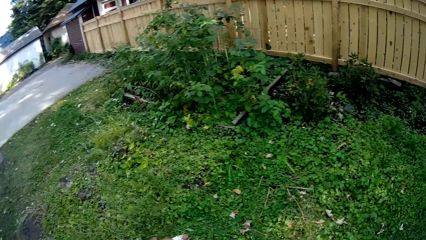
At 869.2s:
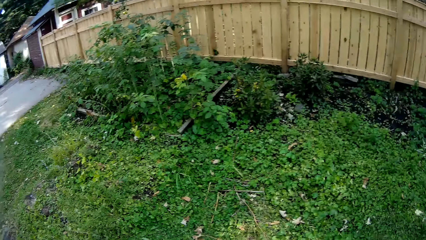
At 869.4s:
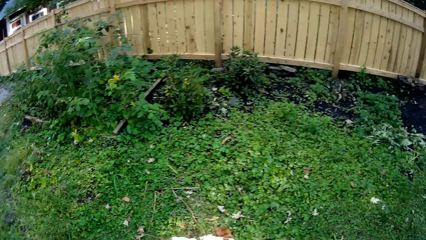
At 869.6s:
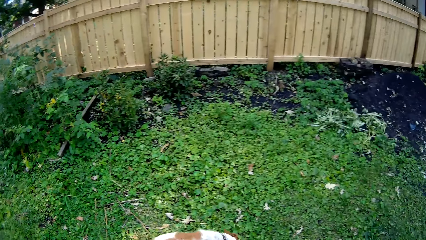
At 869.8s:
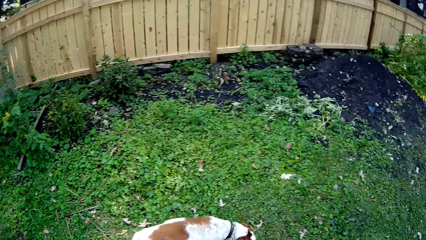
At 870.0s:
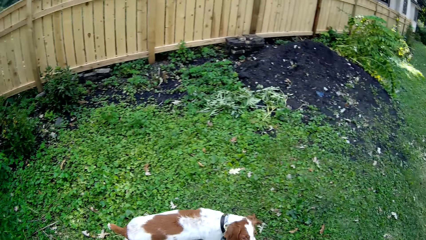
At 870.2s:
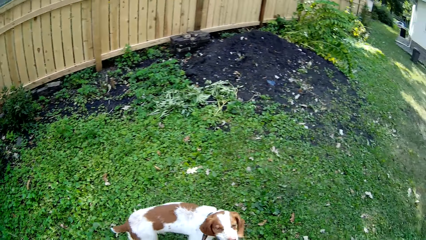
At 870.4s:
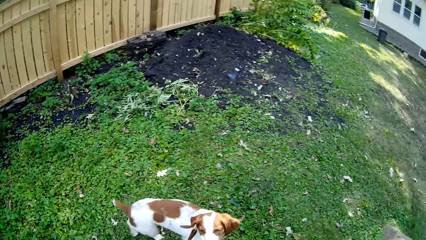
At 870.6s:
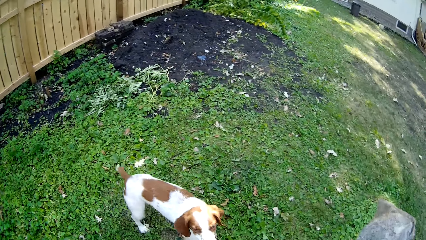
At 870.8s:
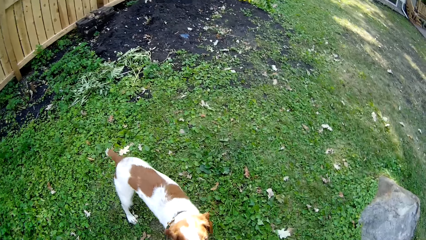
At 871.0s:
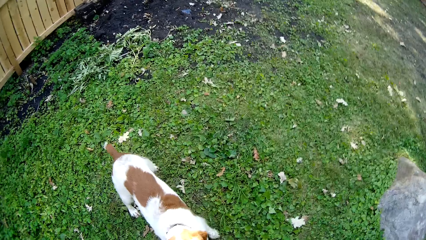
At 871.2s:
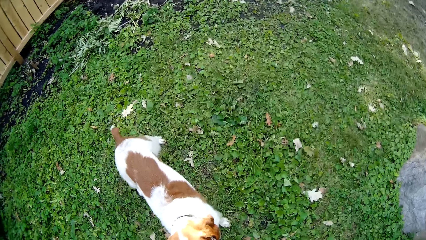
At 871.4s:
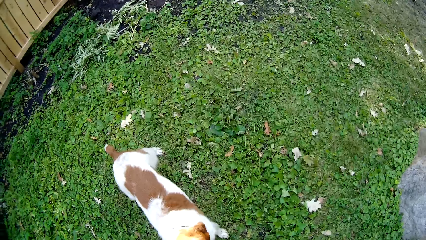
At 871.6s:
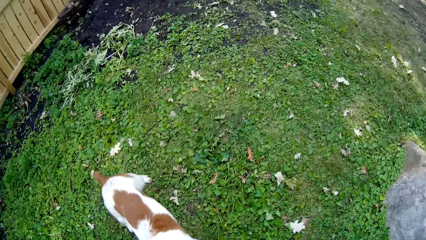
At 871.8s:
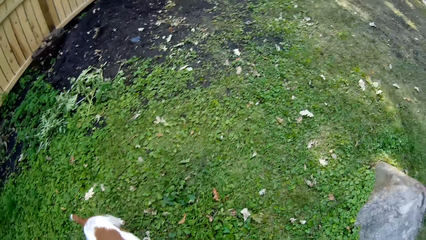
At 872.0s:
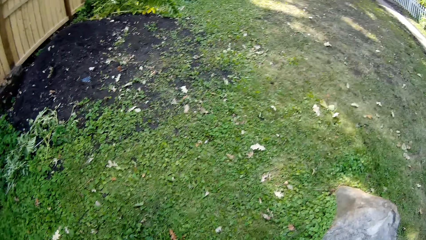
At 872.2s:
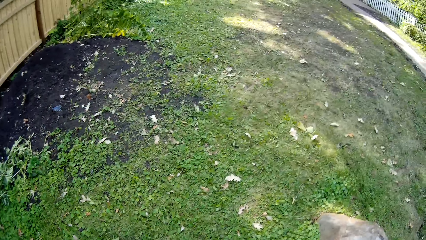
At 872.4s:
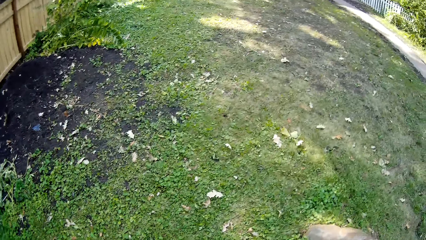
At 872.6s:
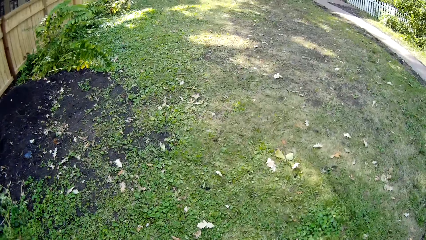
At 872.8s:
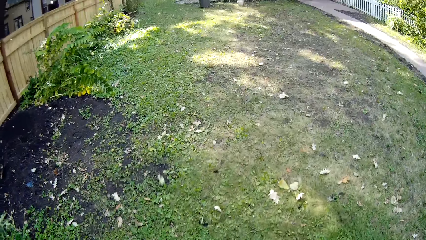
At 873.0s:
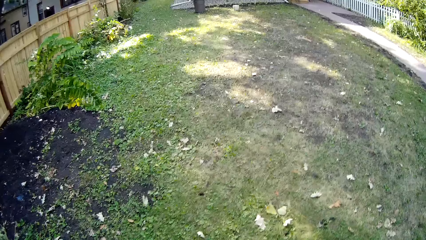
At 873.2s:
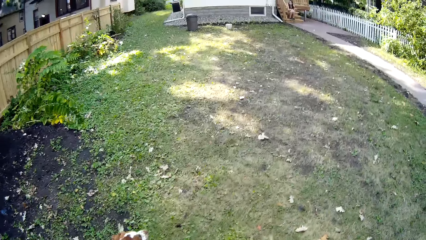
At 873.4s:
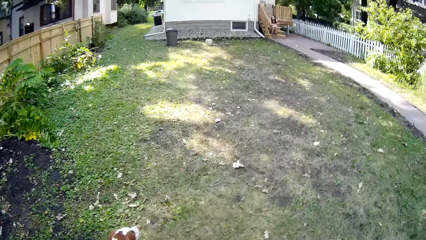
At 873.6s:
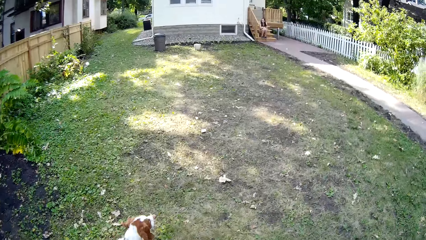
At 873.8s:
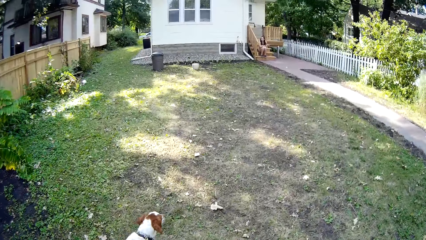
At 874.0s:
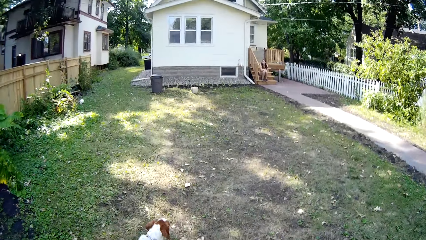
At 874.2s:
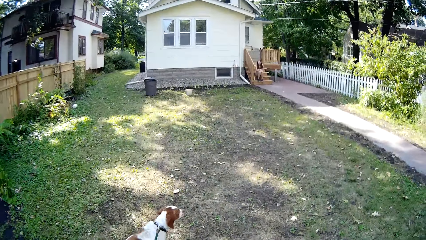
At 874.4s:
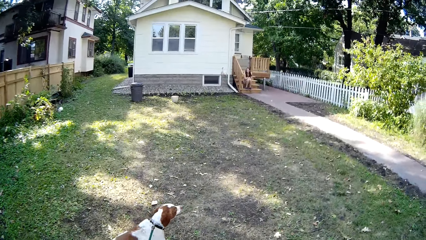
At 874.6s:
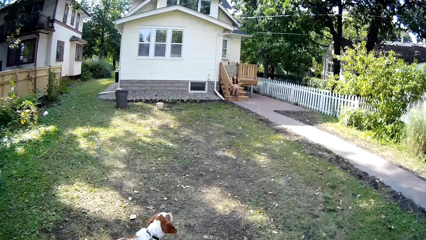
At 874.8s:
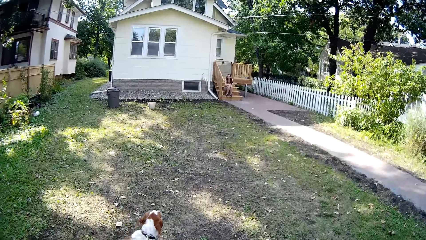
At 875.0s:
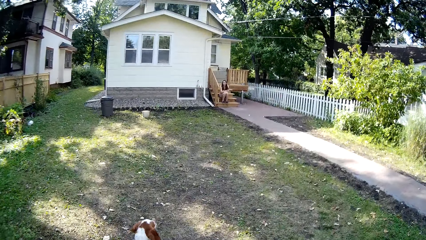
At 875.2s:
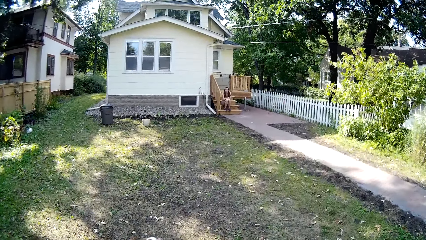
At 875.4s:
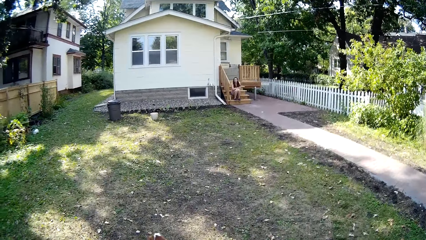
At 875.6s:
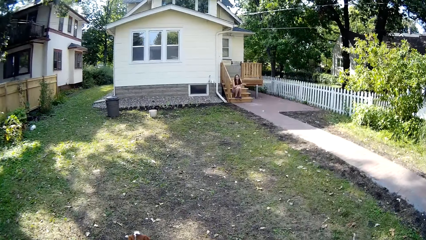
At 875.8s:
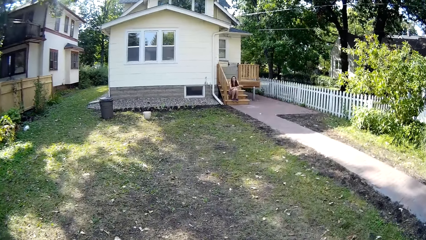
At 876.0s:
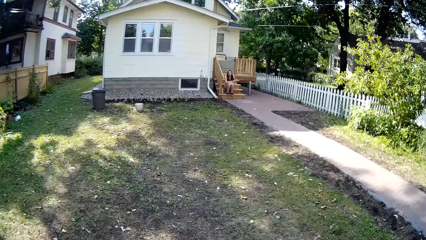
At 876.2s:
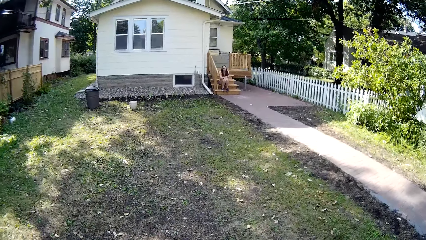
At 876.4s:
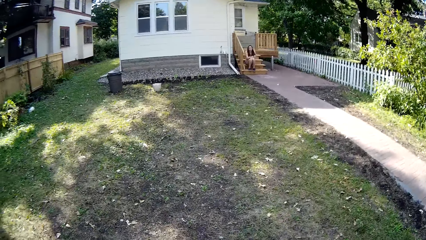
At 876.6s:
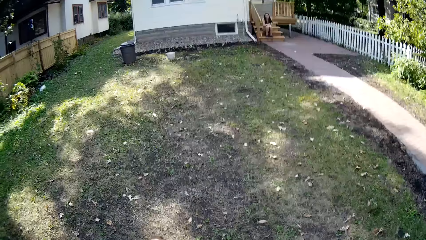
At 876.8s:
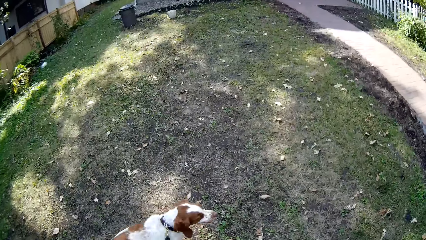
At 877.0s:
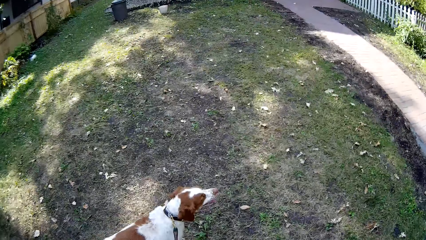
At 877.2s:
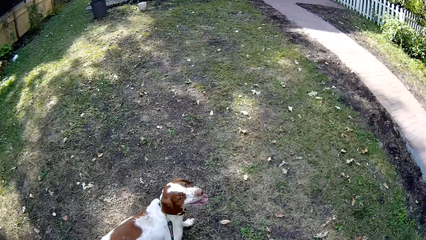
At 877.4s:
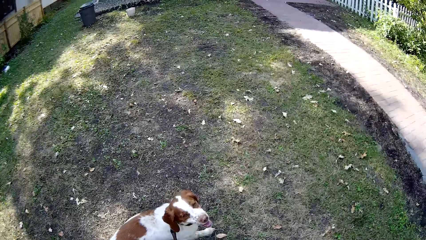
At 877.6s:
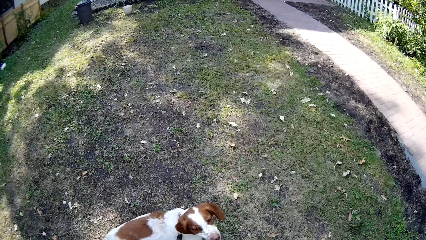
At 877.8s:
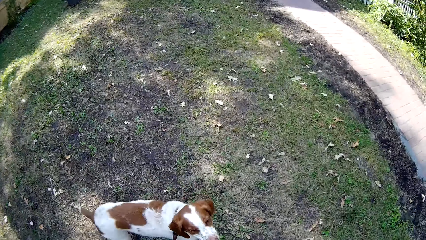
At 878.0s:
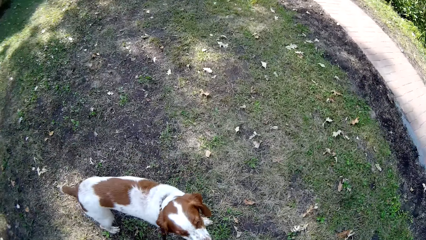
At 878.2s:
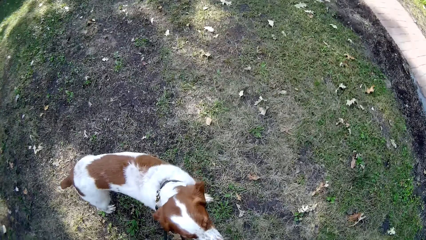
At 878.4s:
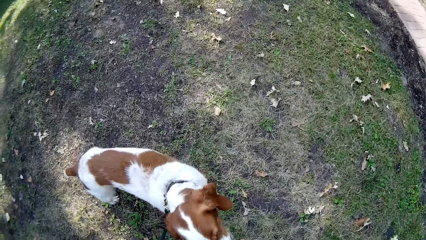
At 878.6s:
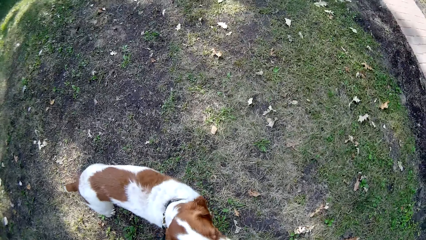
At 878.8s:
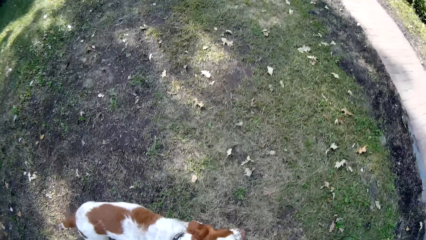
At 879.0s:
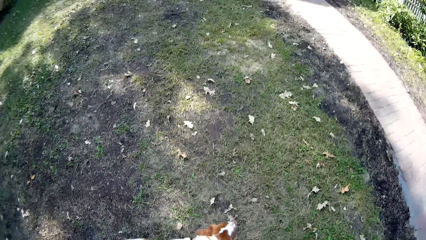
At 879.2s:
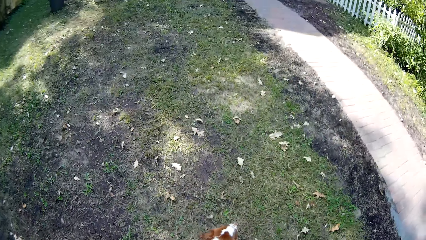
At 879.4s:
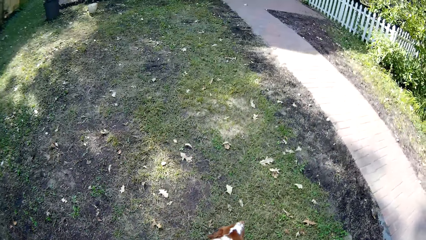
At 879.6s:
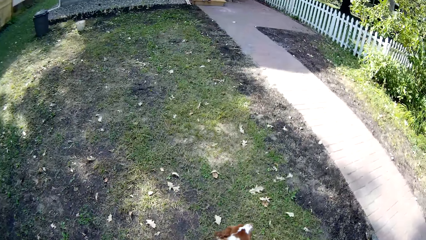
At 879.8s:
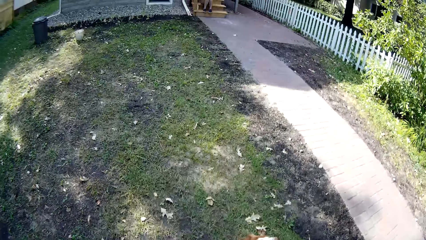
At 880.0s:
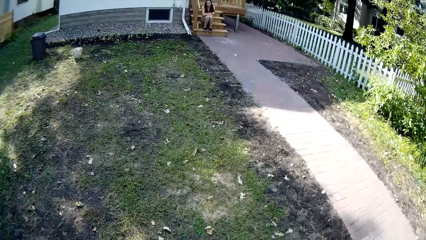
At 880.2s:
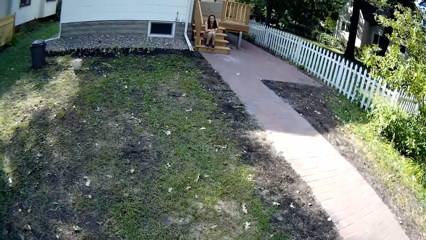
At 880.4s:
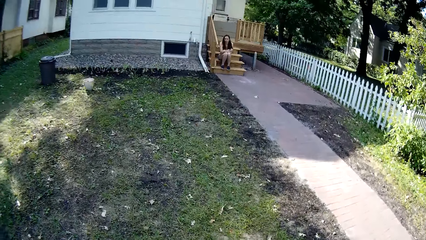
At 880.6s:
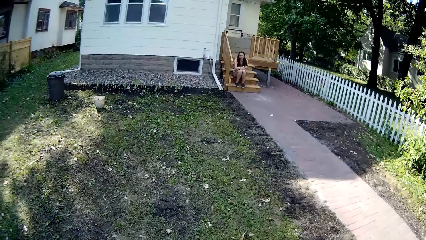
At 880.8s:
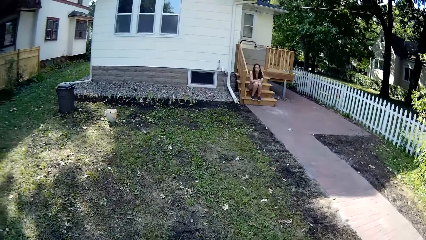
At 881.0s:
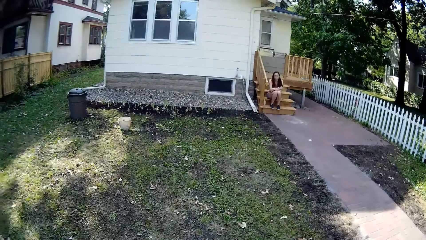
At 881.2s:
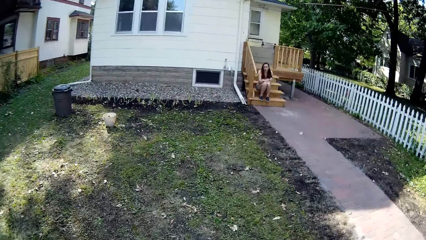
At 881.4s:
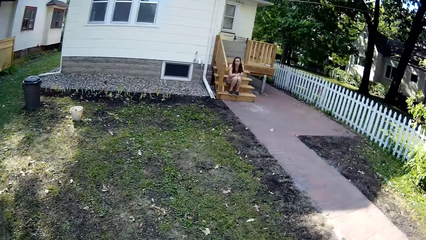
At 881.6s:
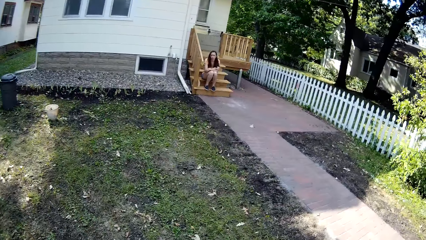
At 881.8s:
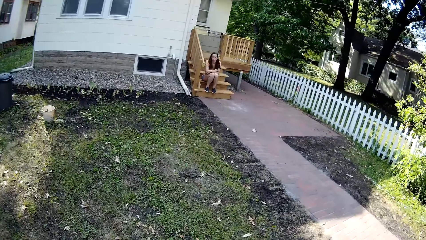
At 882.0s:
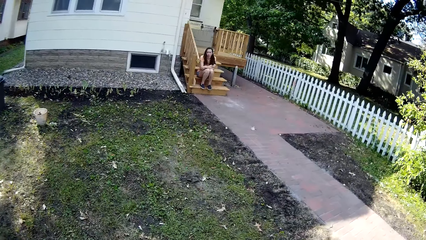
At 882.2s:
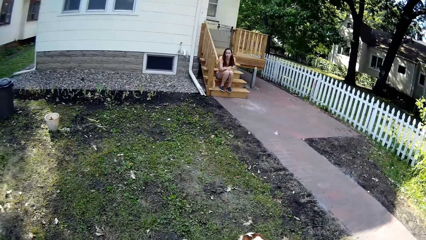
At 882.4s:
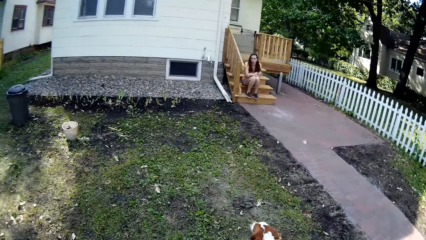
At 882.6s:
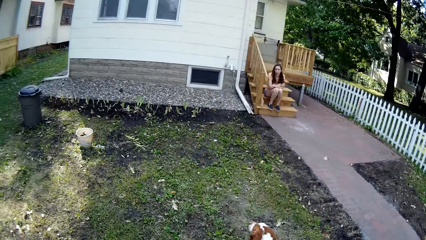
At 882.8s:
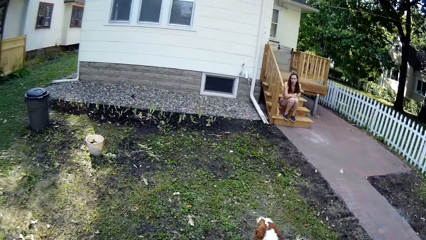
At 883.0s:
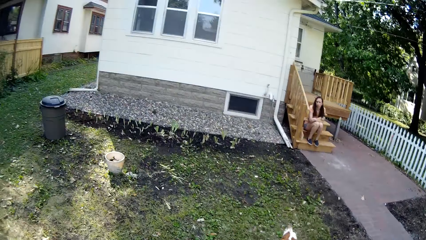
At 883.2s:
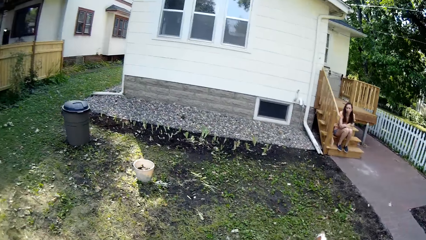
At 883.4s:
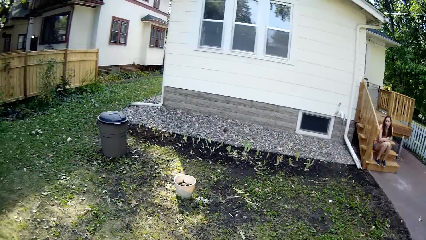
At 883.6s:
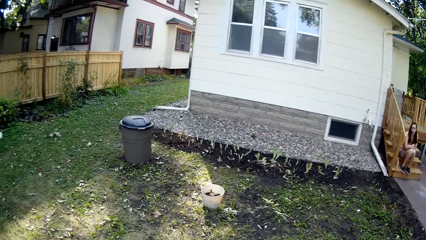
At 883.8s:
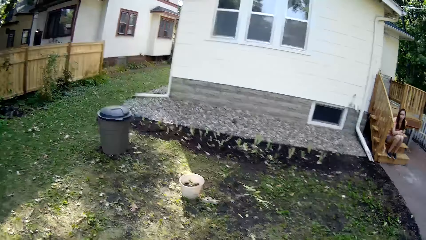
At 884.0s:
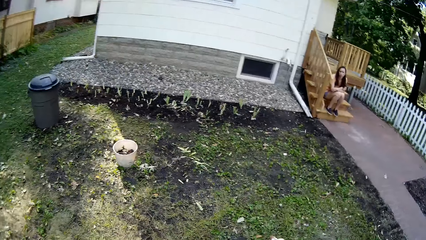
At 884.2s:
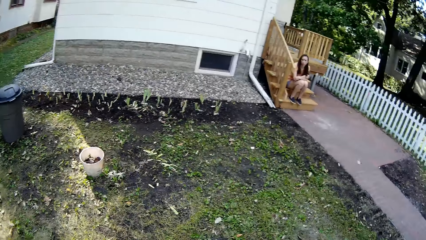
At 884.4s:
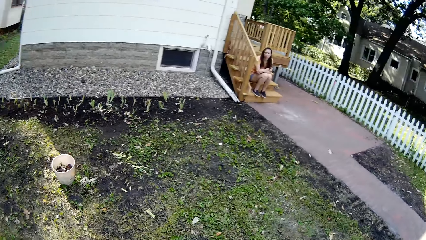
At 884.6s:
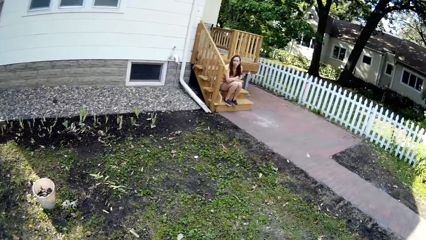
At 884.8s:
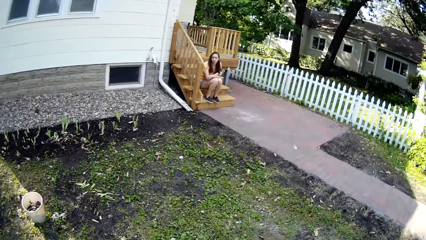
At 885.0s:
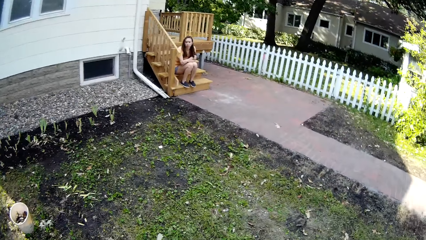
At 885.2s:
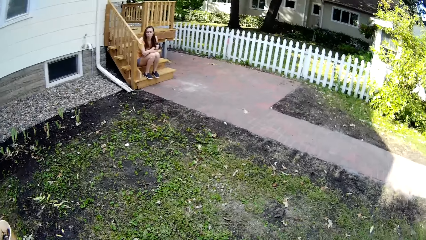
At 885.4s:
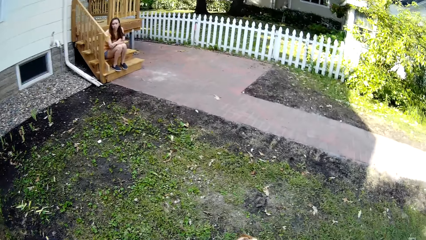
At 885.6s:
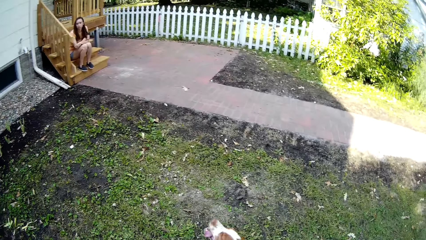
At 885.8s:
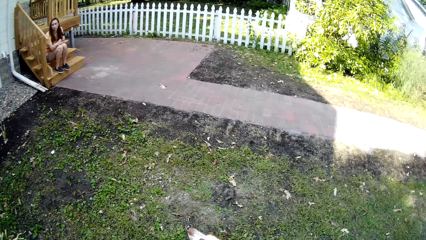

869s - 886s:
The camera wearer gives the dog a dog chow. They continue to walk around the compound. They give the dog a dog chow. They continue to walk around the compound.
